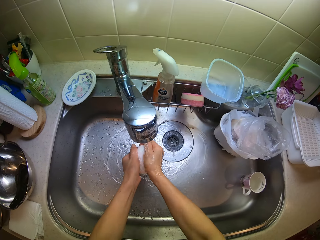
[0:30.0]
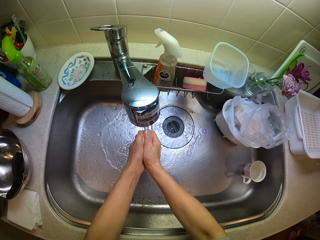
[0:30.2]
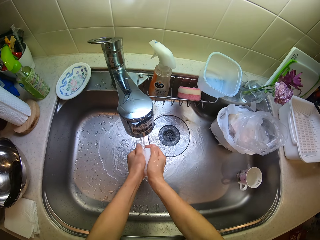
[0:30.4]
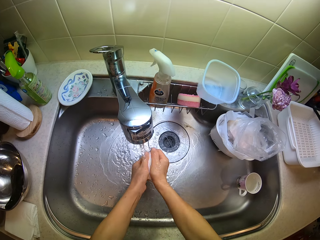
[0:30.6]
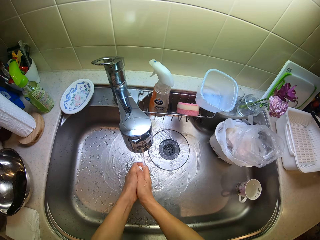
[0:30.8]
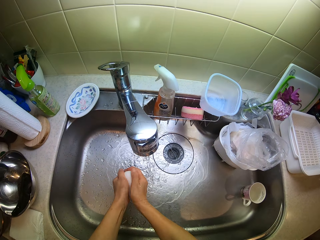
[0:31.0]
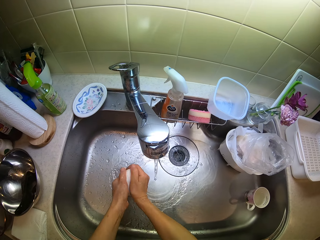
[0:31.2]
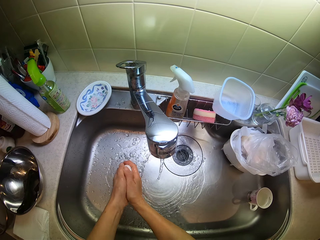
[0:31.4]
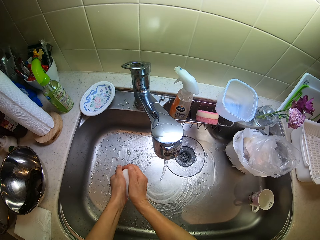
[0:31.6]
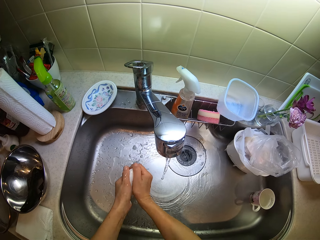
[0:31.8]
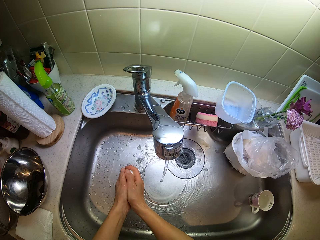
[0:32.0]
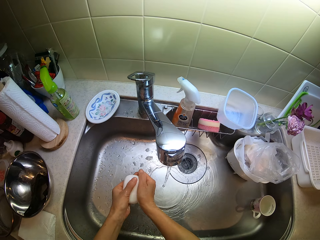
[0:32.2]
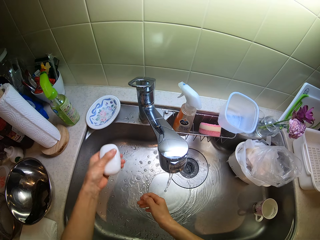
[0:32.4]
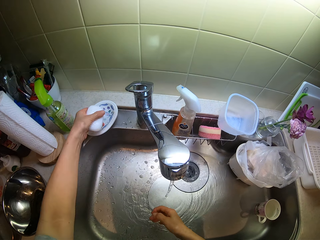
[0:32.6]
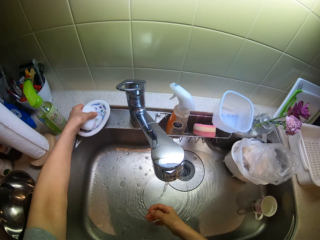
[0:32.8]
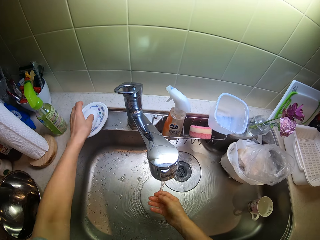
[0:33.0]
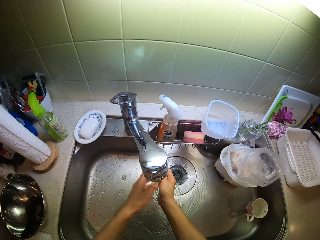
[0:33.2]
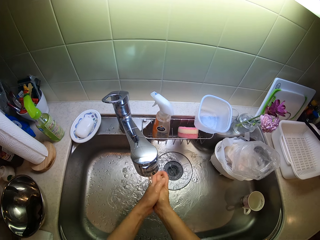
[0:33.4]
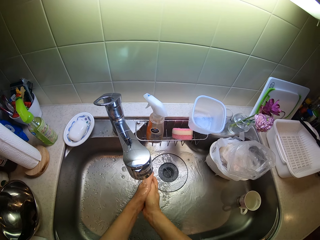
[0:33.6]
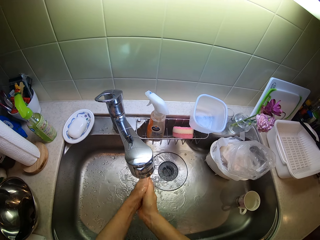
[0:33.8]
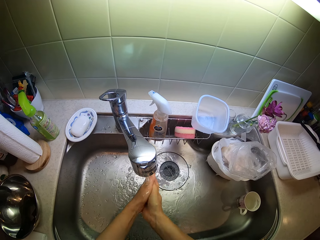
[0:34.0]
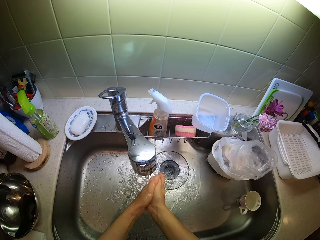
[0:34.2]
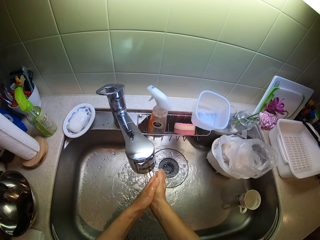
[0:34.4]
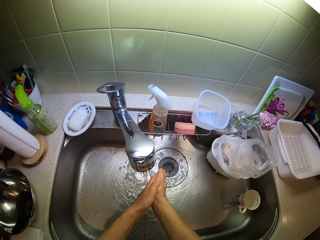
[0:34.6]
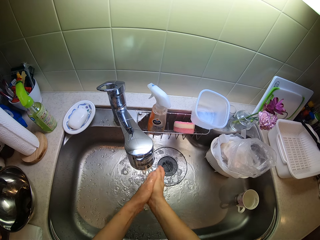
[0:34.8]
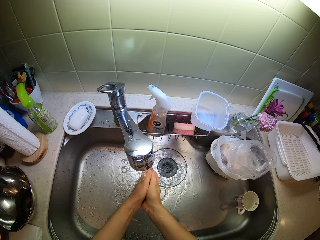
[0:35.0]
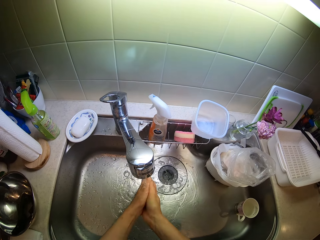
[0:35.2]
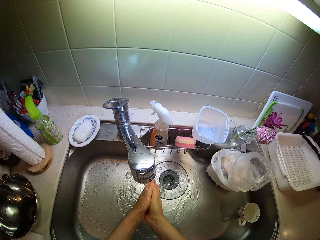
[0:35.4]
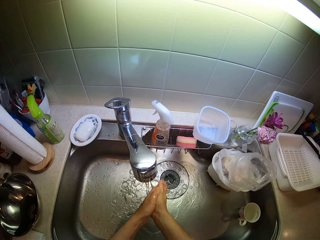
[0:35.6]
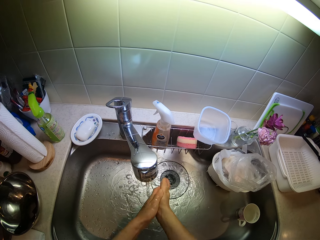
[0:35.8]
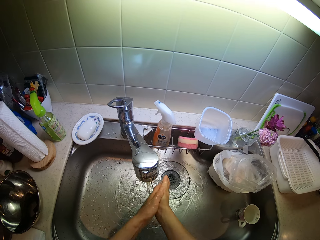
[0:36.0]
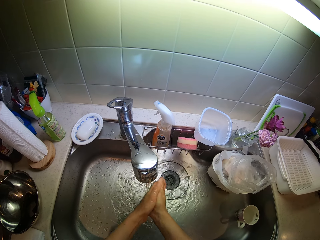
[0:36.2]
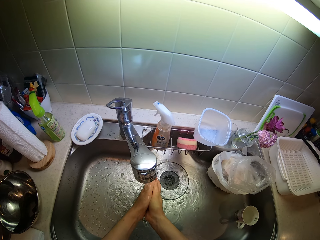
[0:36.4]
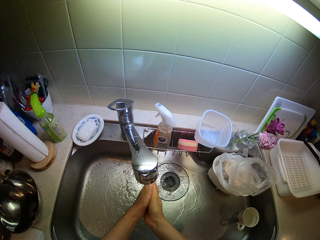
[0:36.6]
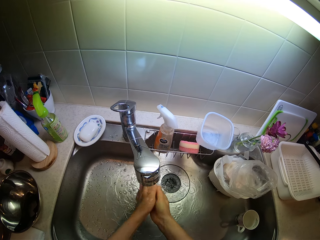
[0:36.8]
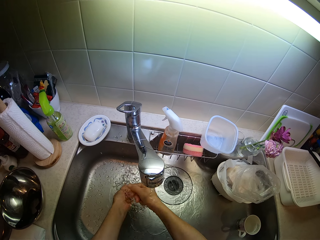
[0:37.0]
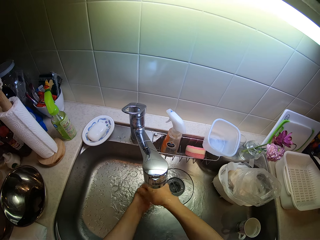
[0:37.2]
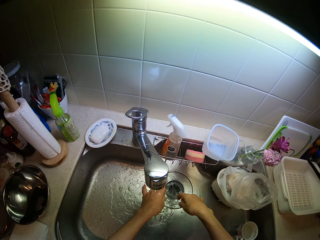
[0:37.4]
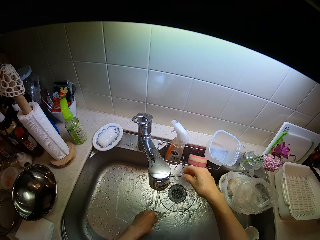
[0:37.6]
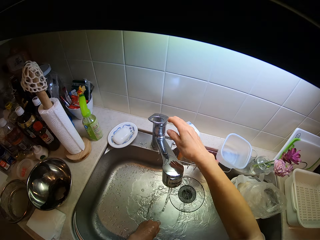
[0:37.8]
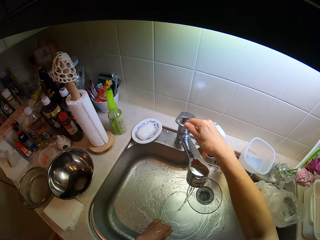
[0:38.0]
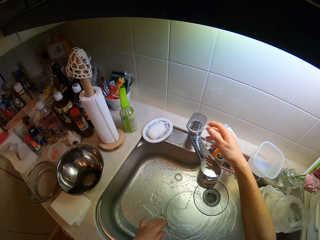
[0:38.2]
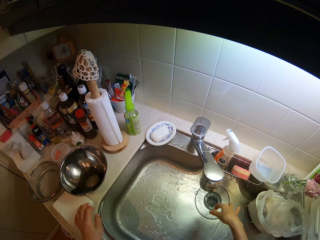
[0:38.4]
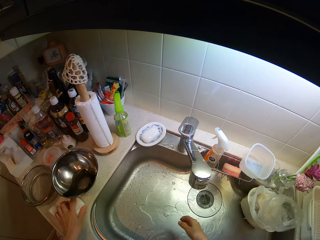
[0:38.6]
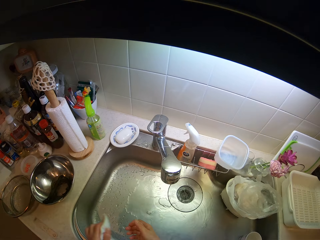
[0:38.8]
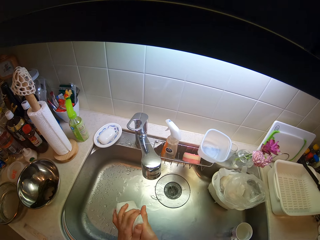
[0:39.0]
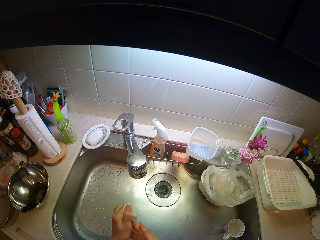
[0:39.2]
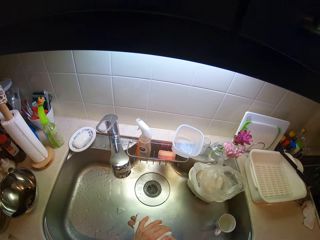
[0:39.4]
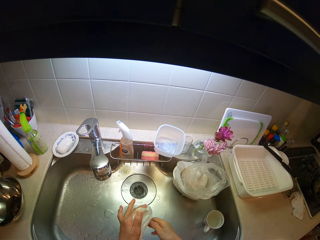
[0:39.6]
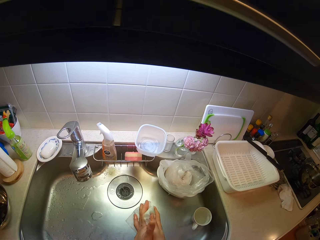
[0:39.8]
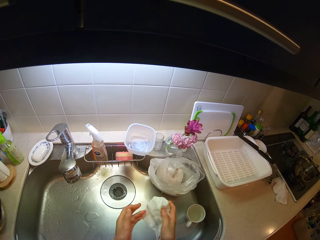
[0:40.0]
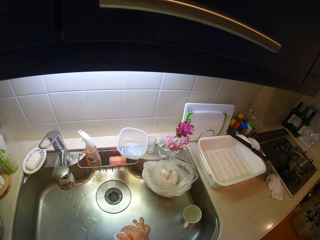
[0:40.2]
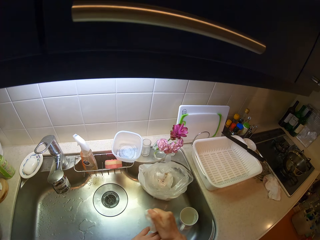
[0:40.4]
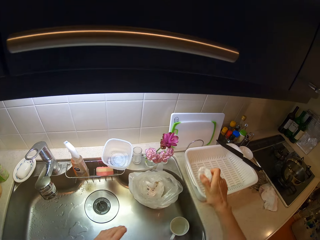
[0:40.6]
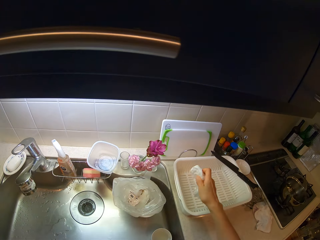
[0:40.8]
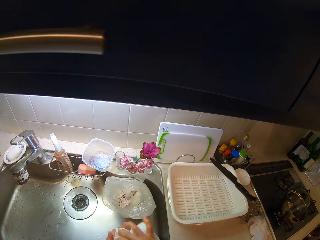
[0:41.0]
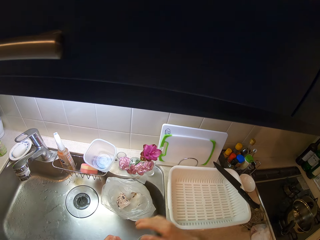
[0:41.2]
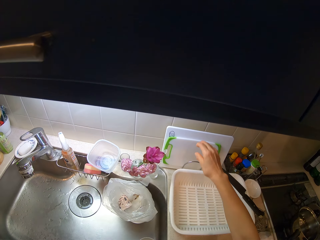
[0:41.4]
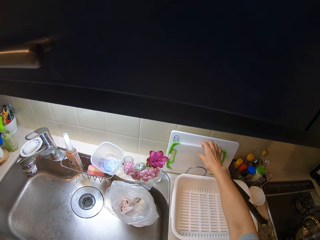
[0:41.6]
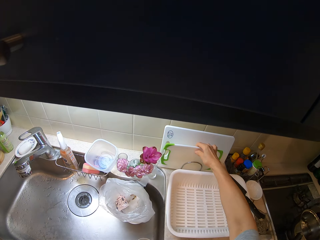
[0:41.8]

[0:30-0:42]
The camera wearer drops the soap in the soap case on the sink. She rinses her hand in the sink. She switches off the tap. She picks a piece of cloth on the cabinet with her left hand. She dries her hand with the piece of cloth.

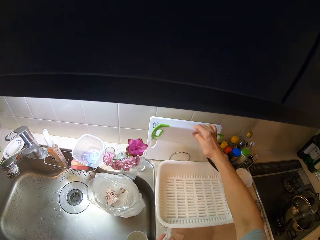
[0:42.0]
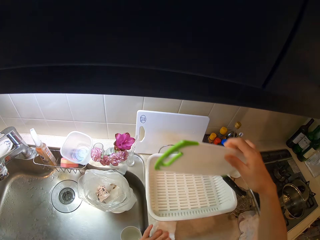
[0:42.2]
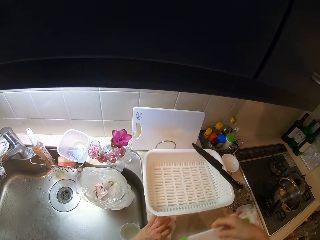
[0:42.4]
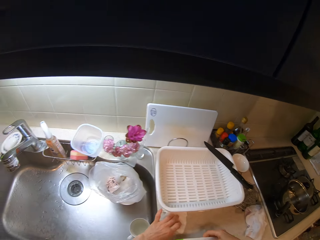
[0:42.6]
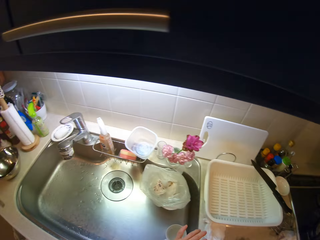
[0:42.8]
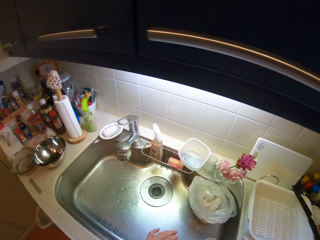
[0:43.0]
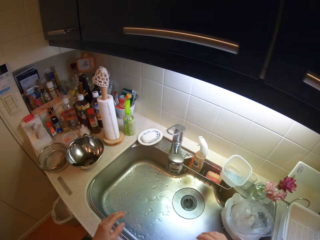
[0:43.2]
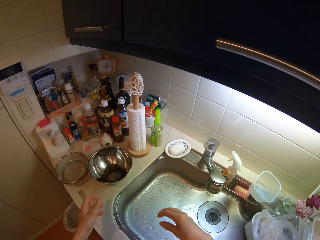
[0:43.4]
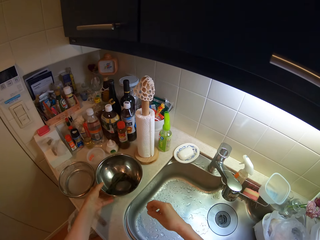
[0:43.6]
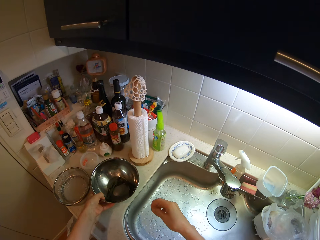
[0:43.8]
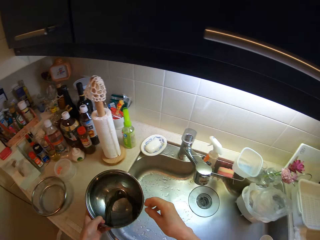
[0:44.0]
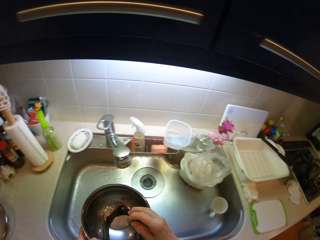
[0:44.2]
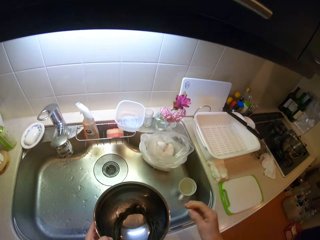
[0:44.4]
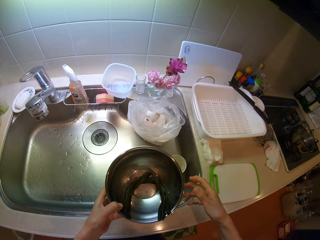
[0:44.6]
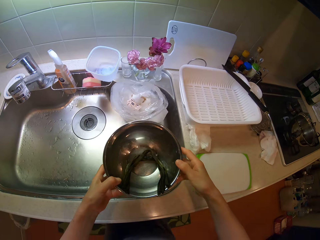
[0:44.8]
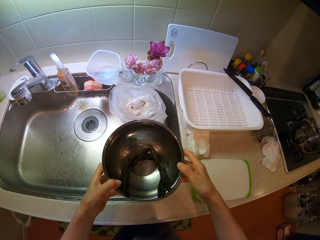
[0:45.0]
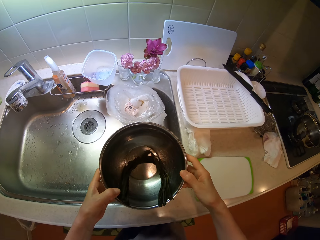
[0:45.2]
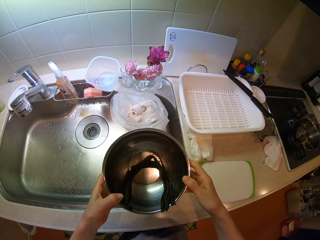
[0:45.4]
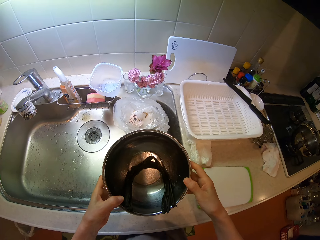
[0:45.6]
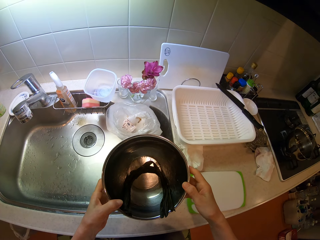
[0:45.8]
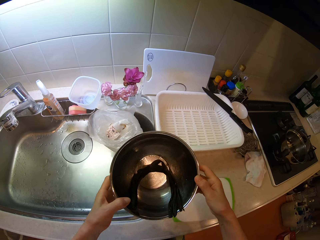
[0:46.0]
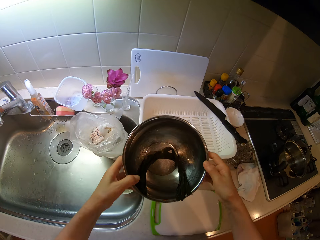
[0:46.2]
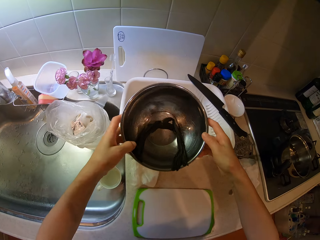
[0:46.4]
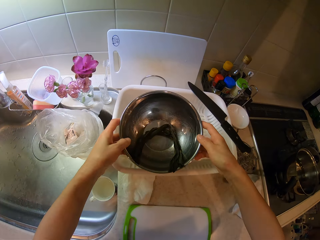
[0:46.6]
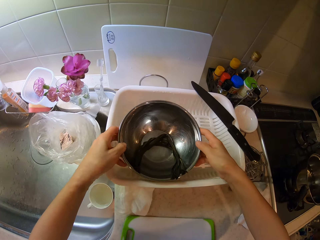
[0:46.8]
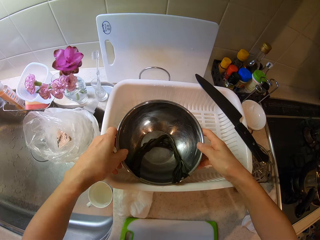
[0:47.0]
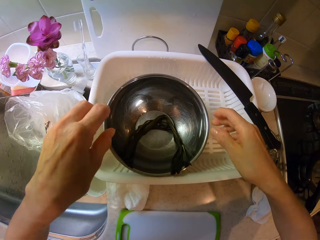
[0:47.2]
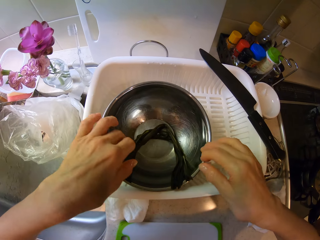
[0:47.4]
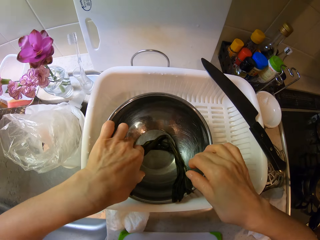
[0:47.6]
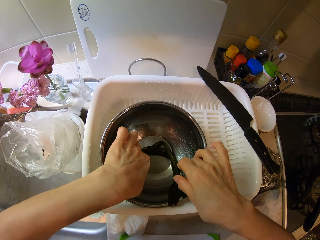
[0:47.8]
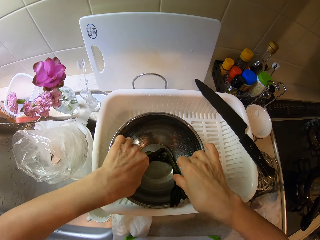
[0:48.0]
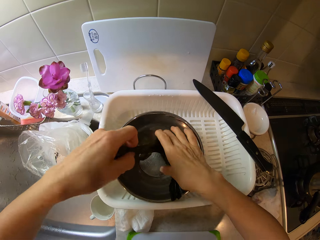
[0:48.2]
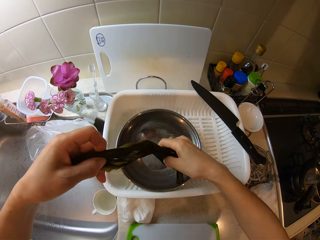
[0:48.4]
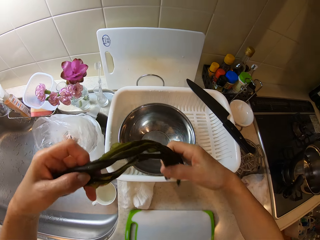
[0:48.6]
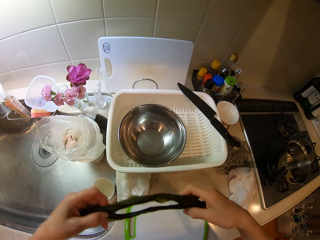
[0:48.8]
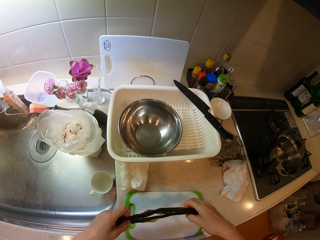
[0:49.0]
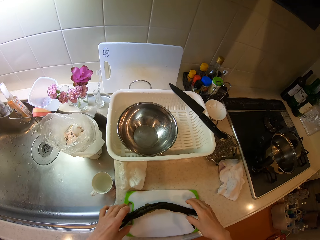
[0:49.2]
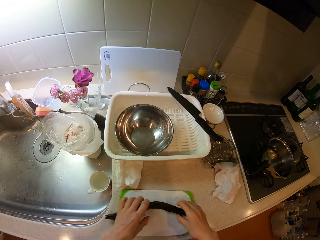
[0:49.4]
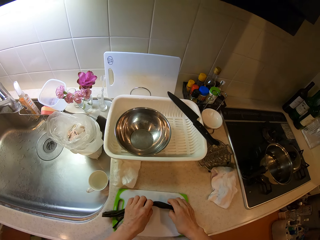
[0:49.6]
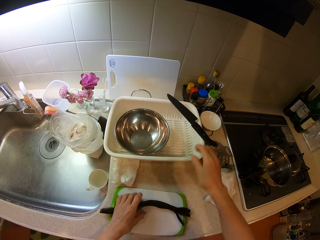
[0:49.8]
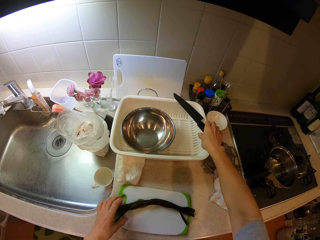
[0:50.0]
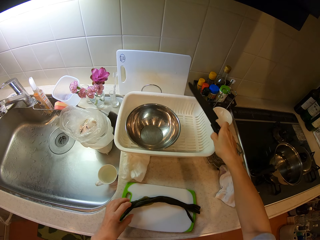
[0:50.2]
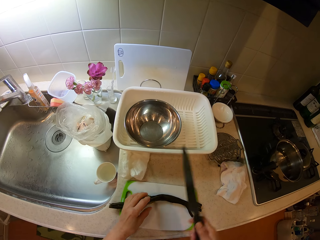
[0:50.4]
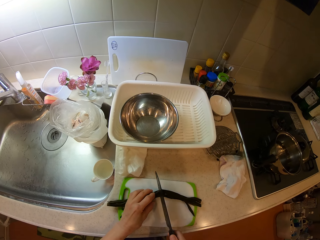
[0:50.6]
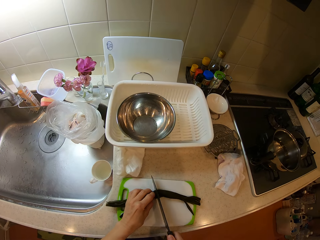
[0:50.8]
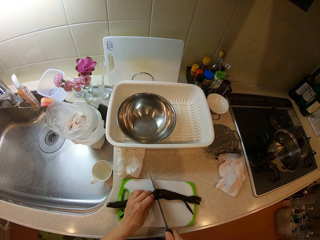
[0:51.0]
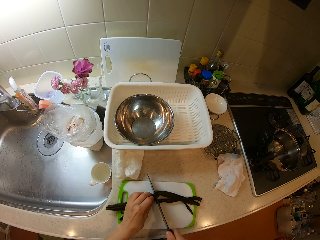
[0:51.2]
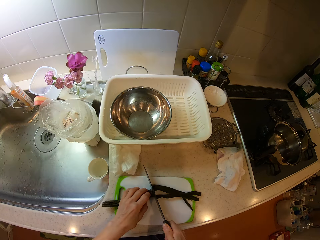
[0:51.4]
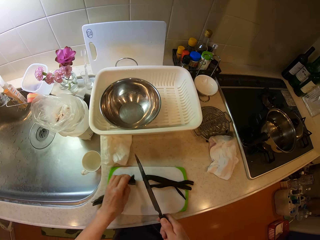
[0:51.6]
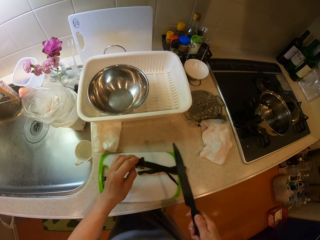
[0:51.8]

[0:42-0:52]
The camera wearer picks a tray or cutting board against a wall in the kitchen with her right hand. She drops the piece of cloth on the cabinet. She drops the tray on the cabinet. She picks a bowl on the cabinet with her left hand. She holds the bowl with both hands. She drops the bowl on a rack on the cabinet. She picks the leek from the bowl with both hands. She puts the leek on the tray on the cabinet. She picks a knife on the rack with her right hand. She cuts the leek on the tray on the cabinet.
